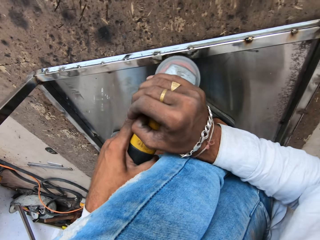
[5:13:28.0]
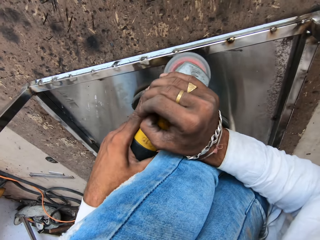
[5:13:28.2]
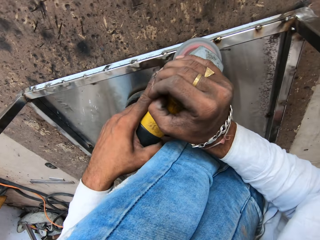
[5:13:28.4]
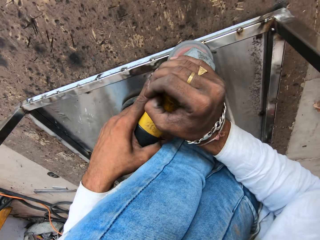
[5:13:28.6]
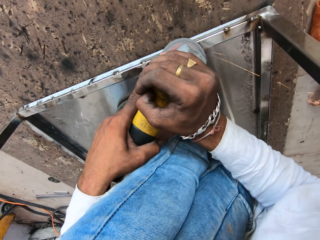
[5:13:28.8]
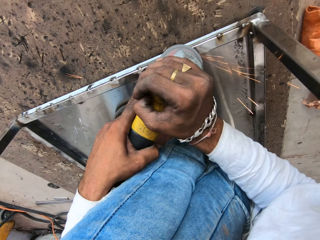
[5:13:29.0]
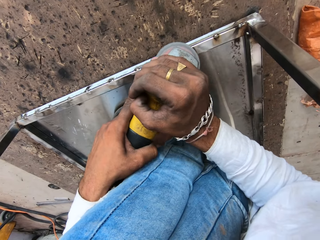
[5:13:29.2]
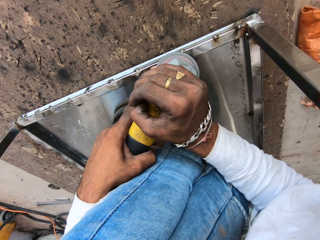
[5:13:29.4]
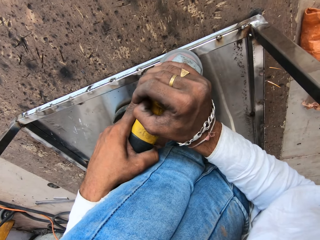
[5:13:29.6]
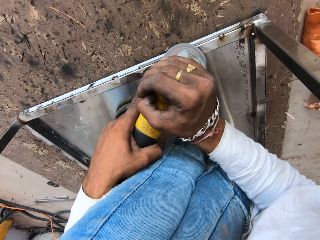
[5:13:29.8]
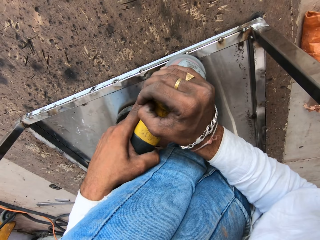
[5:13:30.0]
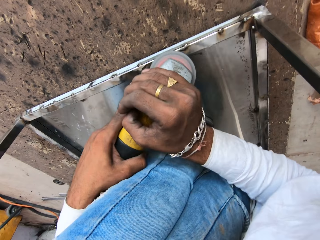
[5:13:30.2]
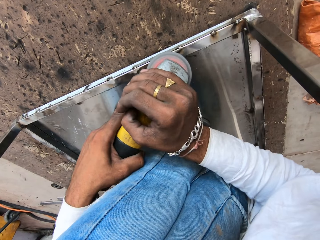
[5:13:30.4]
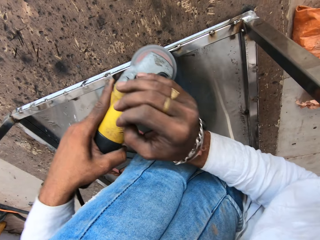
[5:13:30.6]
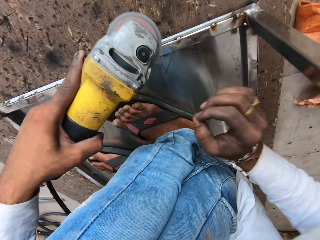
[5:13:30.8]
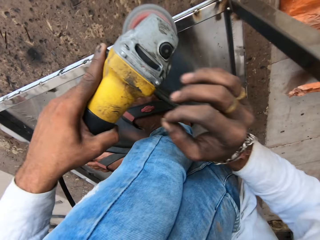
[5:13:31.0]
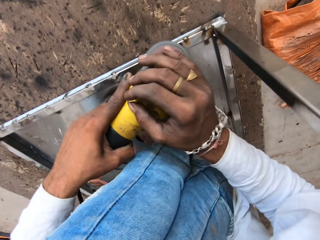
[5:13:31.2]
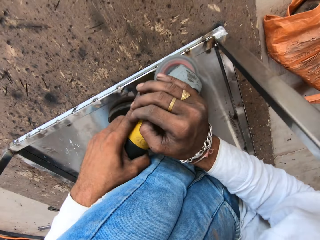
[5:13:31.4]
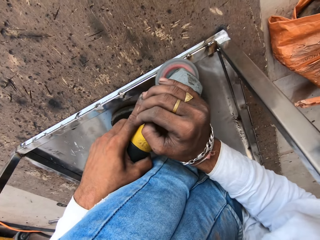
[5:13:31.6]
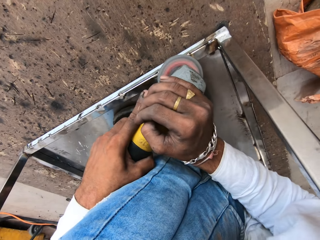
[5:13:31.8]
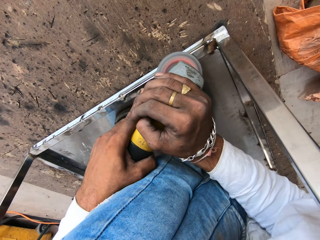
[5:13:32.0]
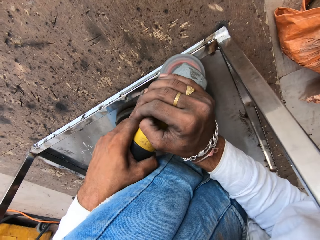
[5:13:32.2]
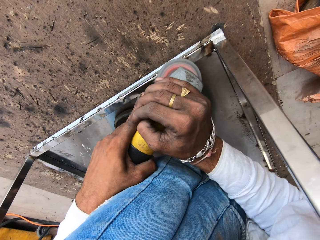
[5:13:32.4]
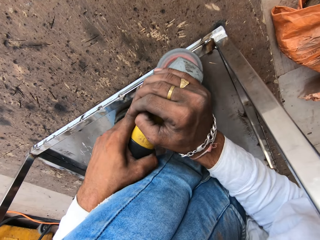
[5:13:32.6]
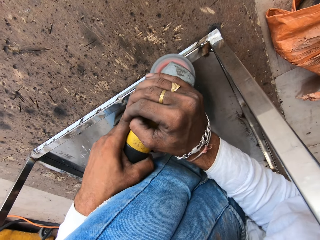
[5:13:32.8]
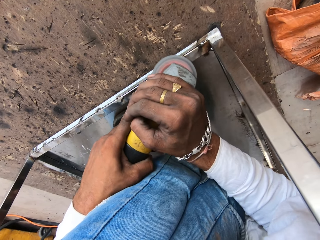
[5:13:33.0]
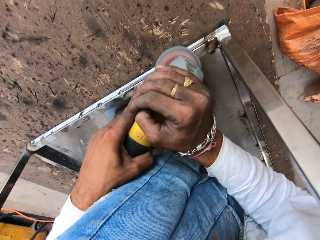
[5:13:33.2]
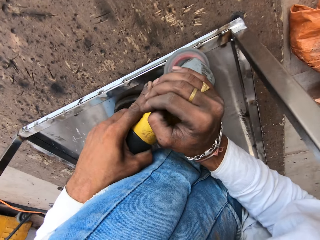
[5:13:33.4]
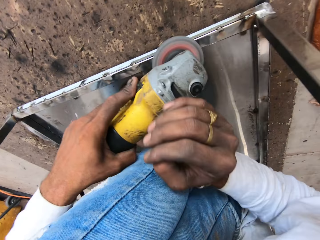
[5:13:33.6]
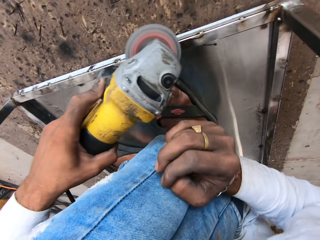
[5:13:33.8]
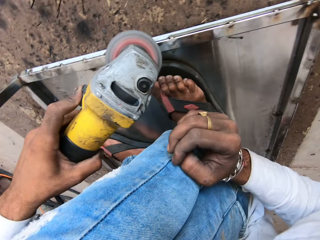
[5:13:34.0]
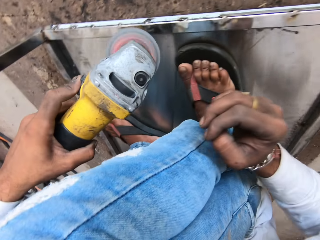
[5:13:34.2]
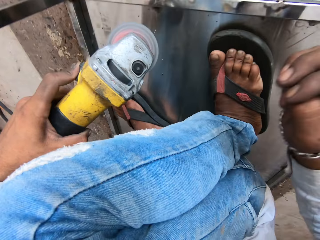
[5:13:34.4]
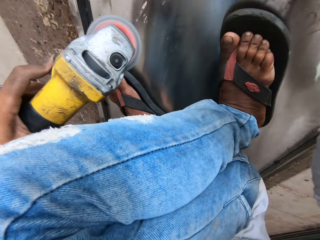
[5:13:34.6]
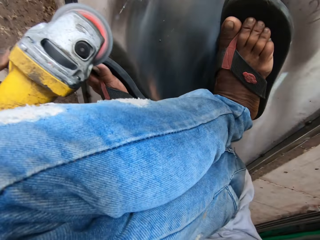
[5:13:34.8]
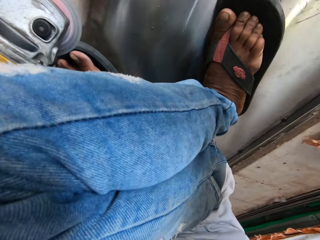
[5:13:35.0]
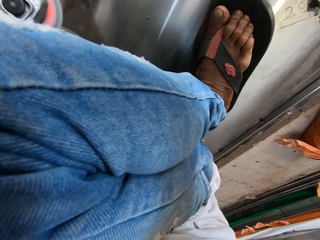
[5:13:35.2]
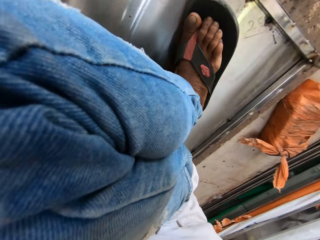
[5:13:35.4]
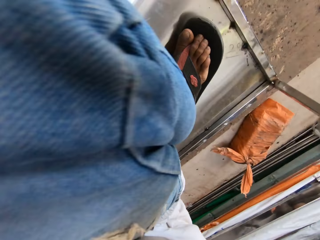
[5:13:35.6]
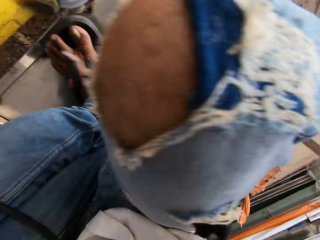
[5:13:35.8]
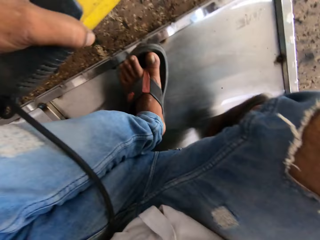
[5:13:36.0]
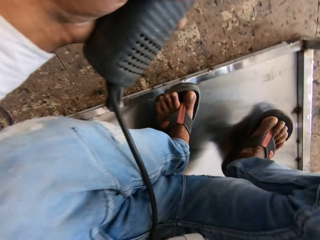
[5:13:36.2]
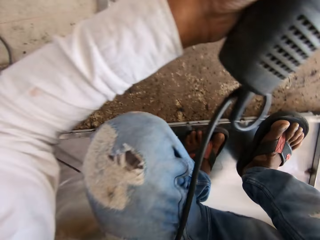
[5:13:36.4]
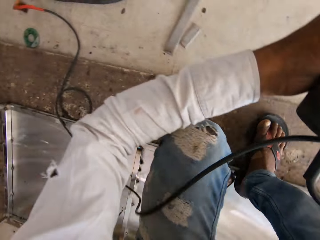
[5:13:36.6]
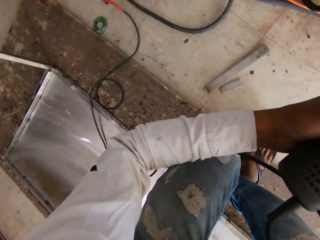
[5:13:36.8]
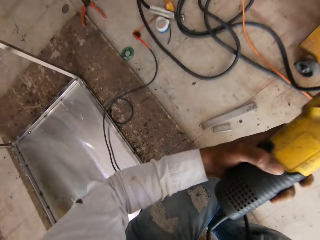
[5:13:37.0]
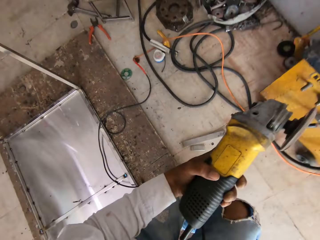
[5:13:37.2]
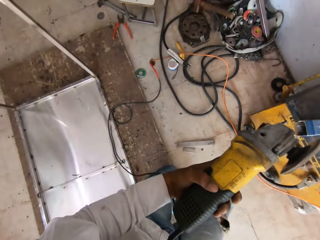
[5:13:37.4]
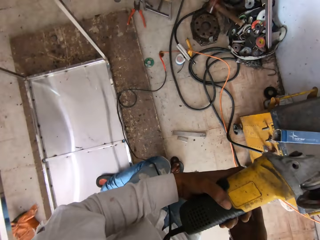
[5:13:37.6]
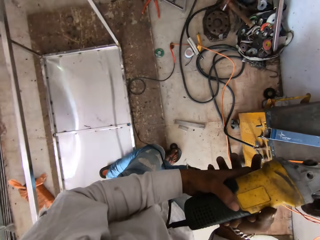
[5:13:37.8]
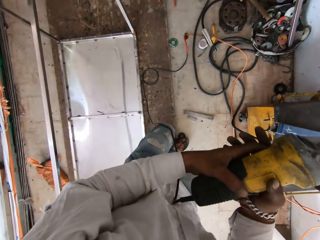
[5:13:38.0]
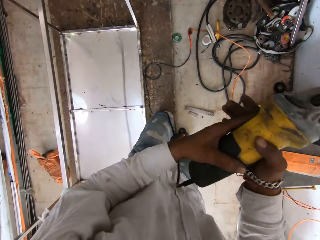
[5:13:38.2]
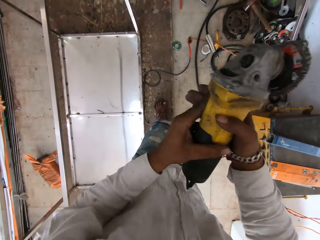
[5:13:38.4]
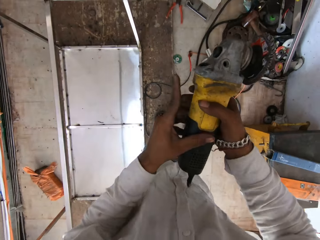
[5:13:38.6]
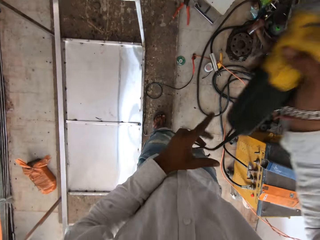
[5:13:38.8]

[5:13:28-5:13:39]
The camera wearer smoothens metal with a grinder. They smoothen the metal with the grinder again. They stop grinding. They move out of the table.

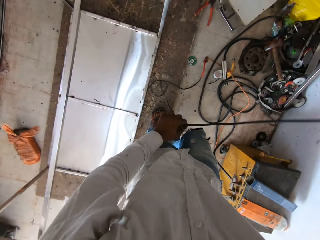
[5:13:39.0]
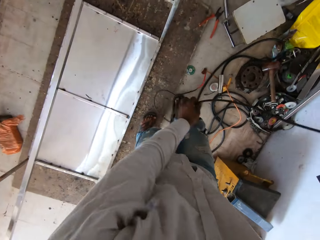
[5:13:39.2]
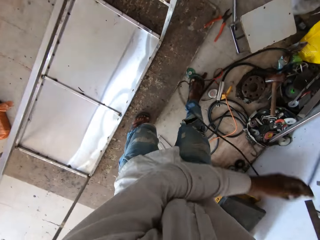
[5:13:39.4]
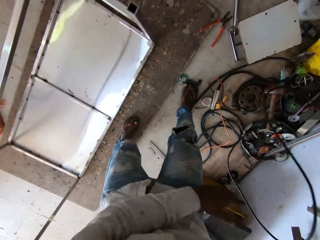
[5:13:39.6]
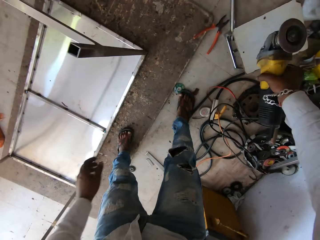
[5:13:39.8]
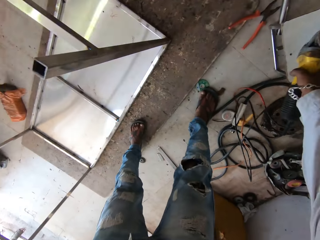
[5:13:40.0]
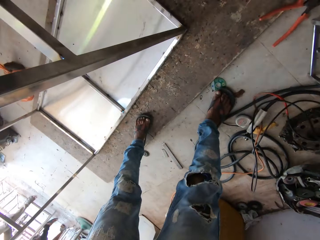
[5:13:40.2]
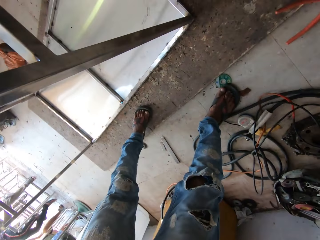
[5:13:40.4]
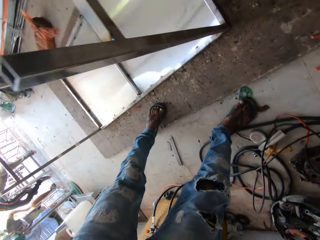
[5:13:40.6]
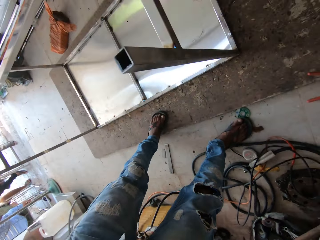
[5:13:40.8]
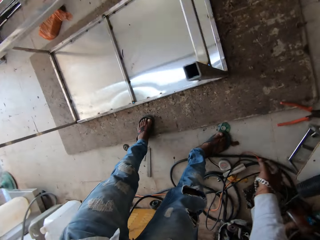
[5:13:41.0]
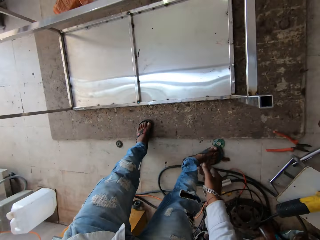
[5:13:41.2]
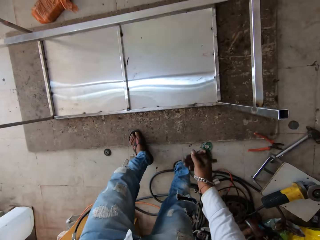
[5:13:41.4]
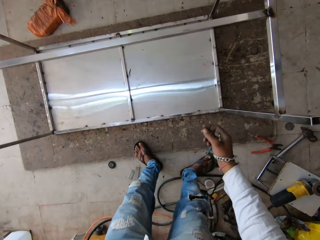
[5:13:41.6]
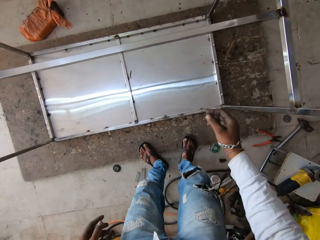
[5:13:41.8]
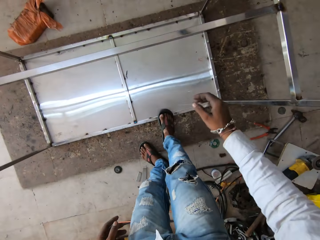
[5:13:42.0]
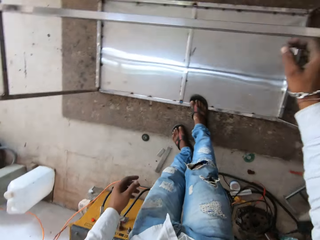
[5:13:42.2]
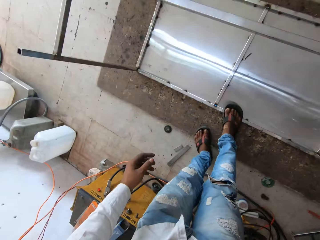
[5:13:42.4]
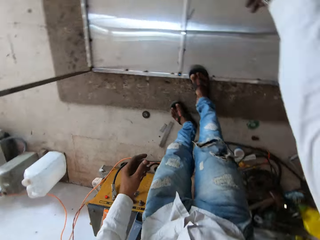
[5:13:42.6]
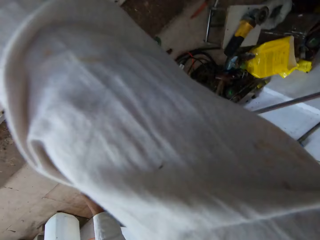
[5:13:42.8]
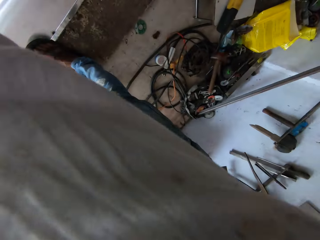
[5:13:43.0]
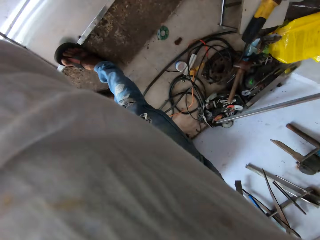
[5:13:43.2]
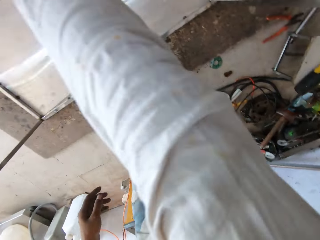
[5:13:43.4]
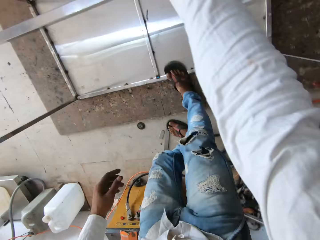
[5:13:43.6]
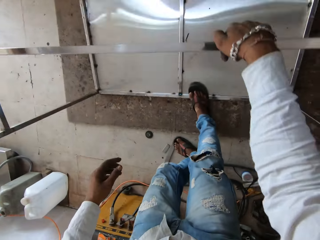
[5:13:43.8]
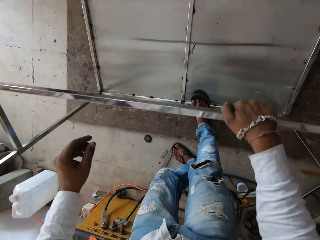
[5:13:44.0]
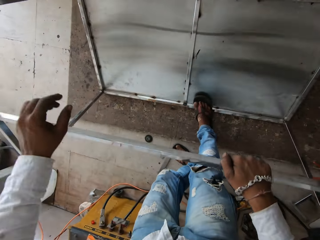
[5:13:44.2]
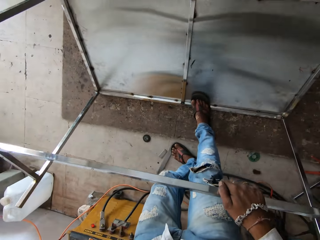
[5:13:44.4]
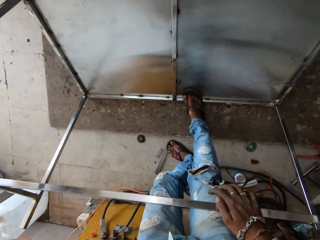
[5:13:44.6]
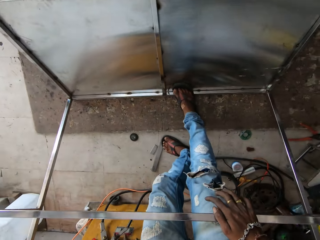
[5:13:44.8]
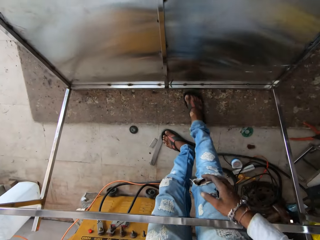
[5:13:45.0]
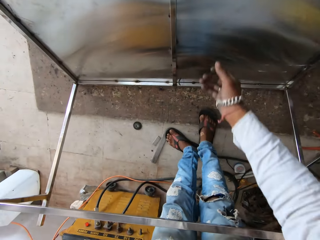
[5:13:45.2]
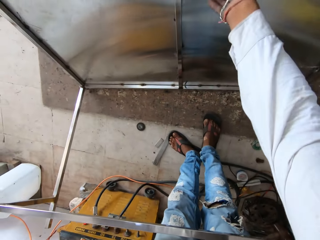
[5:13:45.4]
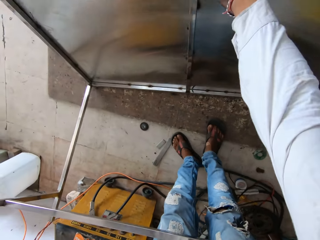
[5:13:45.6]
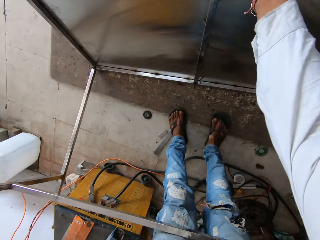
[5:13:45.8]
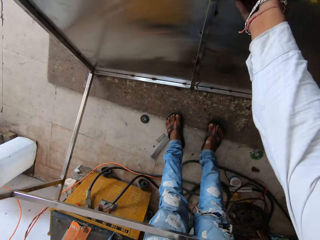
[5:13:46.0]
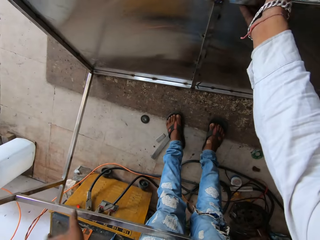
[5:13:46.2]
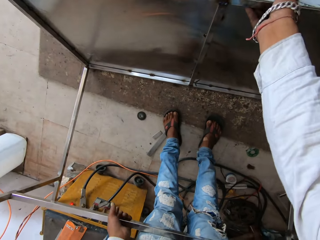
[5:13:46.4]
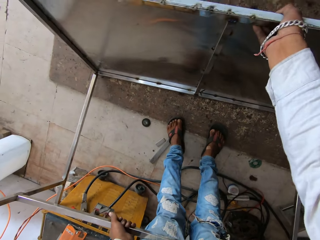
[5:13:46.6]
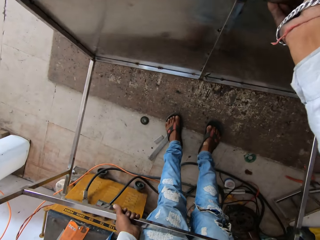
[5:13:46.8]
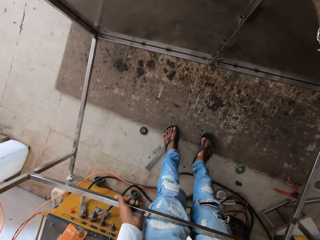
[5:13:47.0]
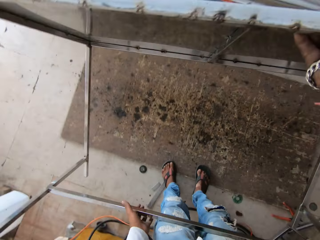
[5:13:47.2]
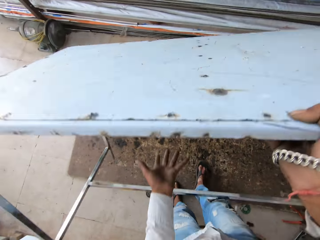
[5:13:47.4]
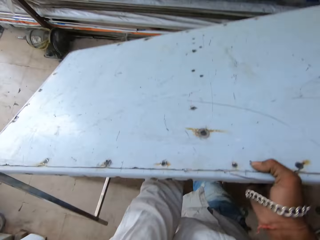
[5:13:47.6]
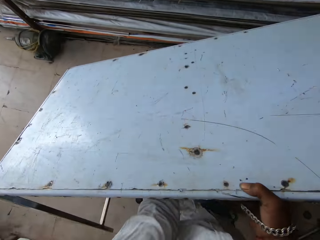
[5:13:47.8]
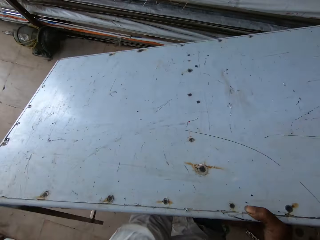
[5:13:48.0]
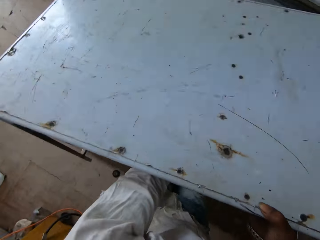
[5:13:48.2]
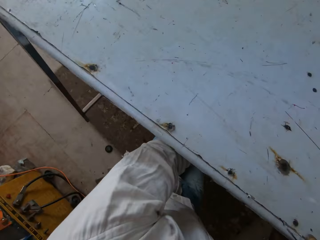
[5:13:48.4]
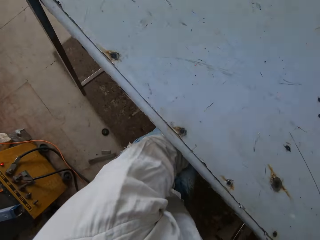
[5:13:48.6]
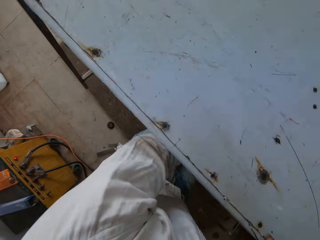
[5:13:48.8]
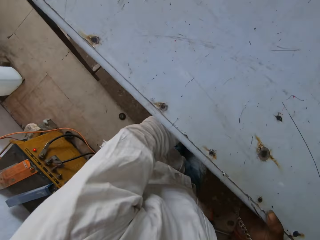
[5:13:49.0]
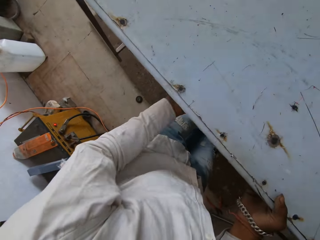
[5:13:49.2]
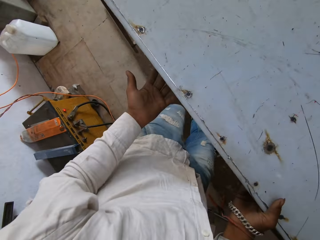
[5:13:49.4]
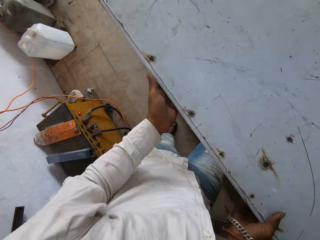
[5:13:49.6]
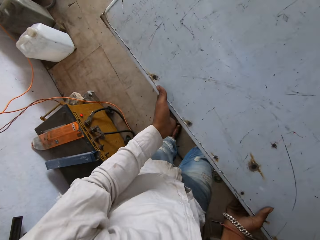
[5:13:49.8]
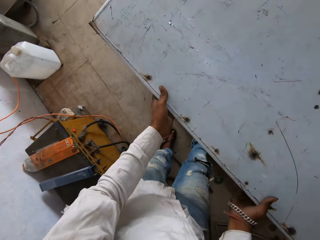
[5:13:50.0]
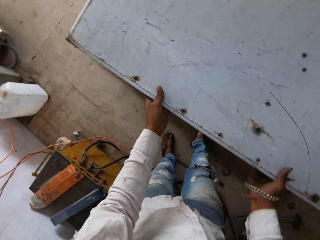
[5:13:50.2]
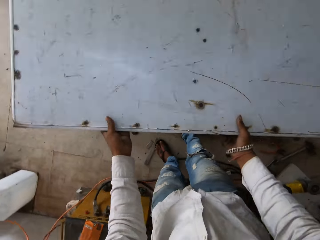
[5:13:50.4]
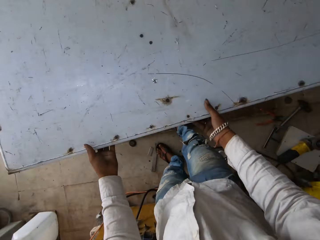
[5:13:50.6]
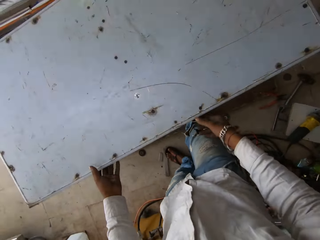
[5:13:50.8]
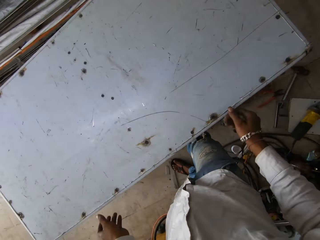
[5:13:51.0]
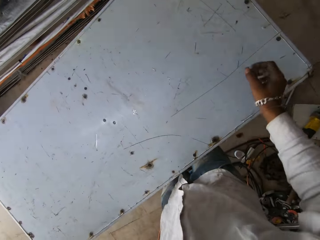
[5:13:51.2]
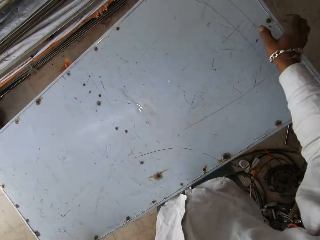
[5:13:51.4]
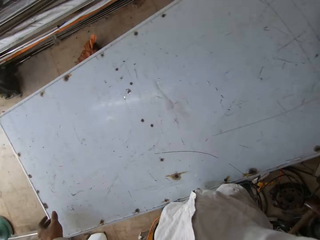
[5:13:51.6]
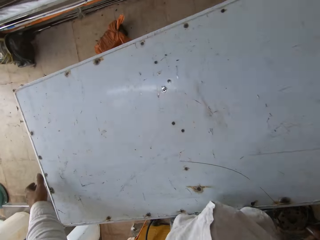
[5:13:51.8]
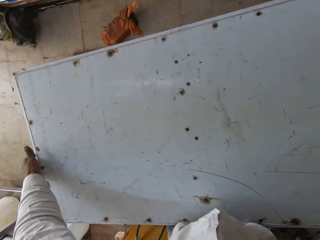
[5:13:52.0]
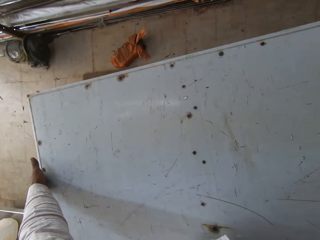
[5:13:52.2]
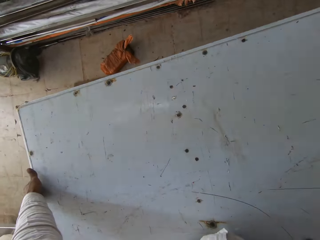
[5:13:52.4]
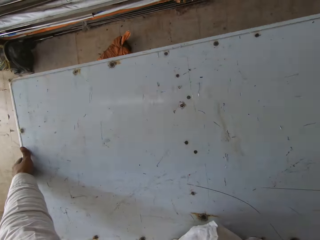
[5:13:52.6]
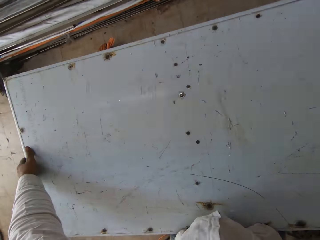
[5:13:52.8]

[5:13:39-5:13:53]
The camera wearer puts the grinder on the floor. They lift up the table. They turn the table. They turn the table again. They look around.
